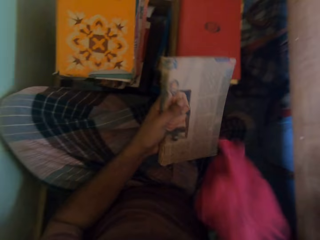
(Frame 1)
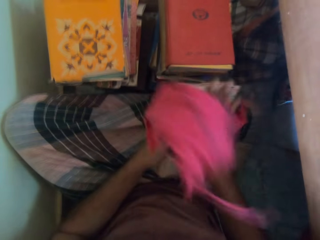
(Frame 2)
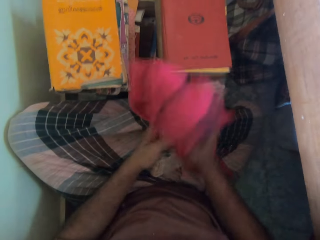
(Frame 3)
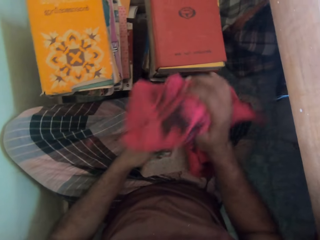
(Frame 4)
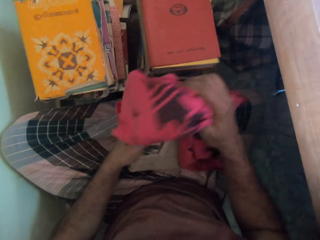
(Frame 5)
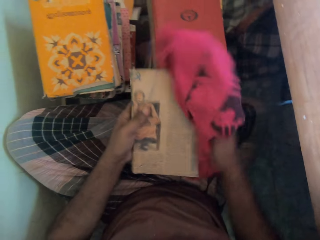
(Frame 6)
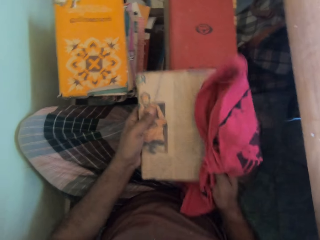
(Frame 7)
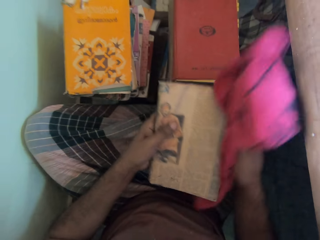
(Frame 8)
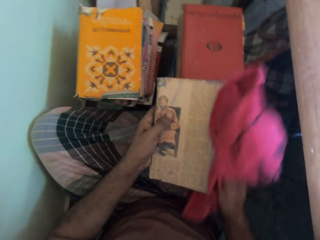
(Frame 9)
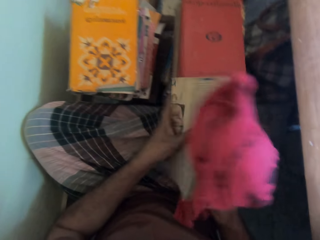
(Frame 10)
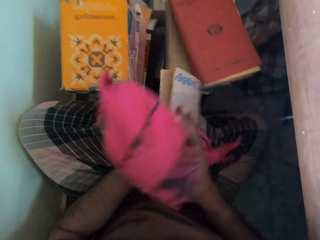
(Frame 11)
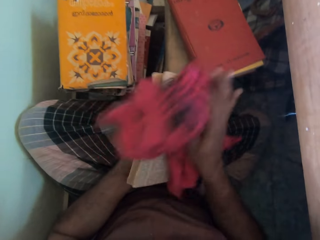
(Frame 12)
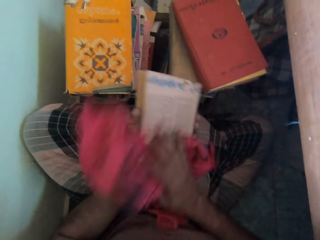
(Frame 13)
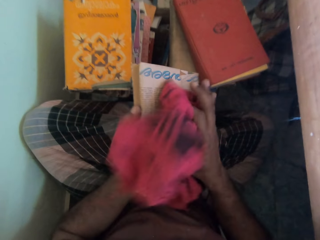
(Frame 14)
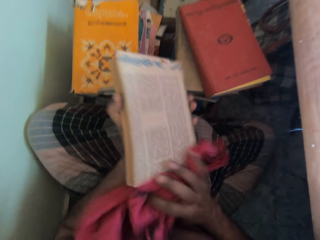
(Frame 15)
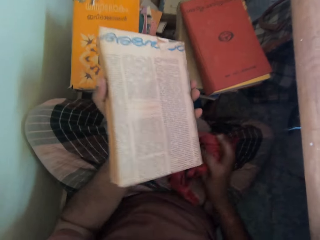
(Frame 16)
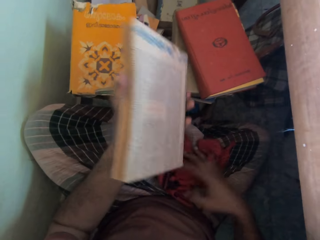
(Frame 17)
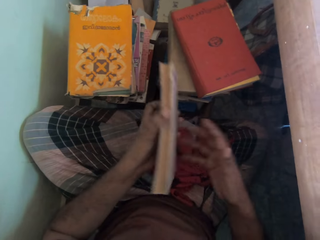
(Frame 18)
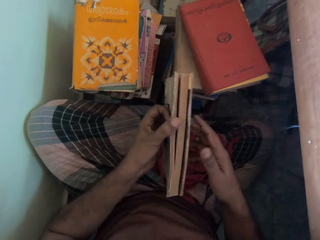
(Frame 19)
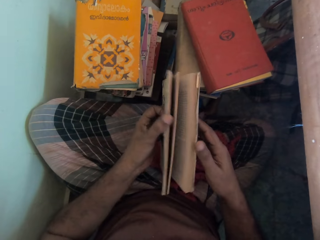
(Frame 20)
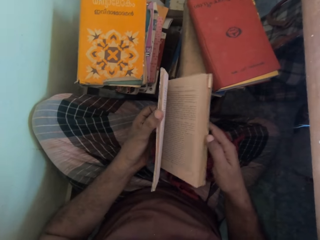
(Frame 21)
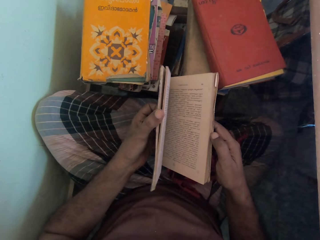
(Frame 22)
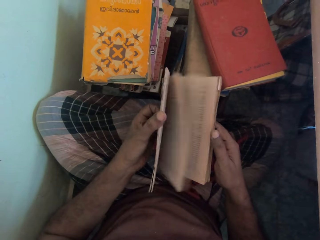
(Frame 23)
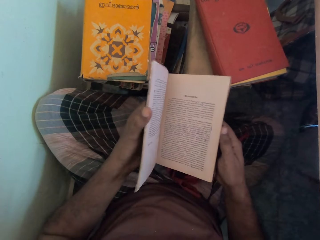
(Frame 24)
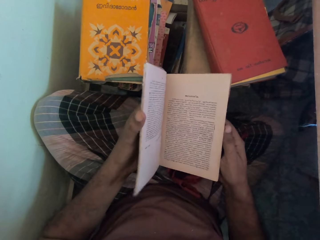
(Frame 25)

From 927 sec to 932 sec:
The camera wearer cleans the book with the rag in his right hand. He opens the pages of the book with his hands.

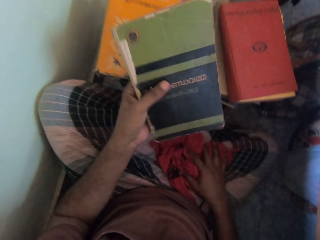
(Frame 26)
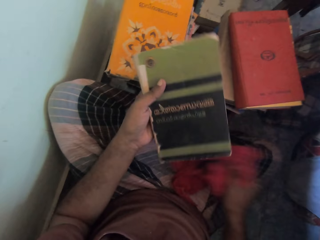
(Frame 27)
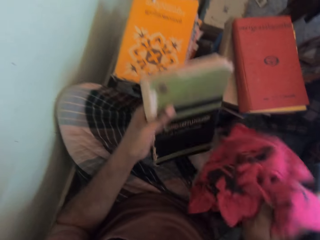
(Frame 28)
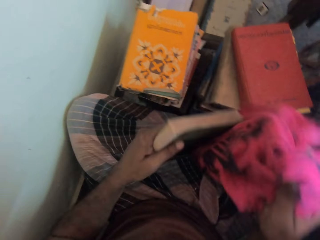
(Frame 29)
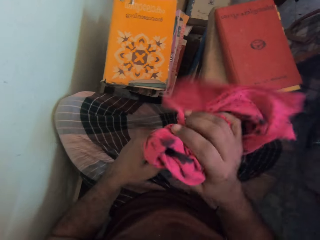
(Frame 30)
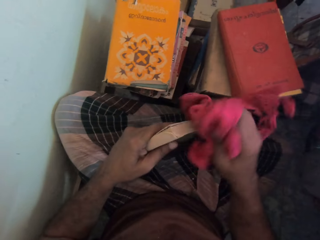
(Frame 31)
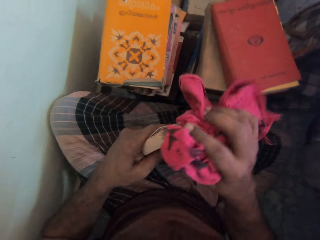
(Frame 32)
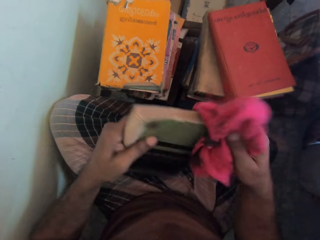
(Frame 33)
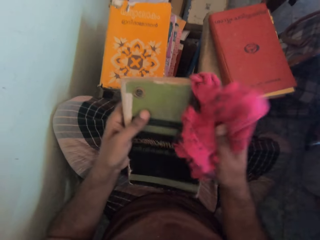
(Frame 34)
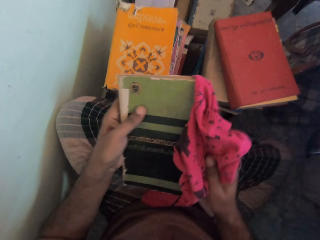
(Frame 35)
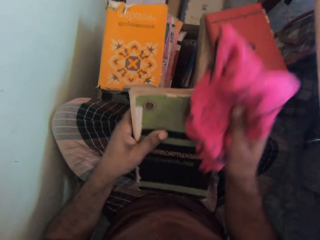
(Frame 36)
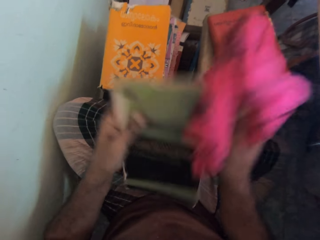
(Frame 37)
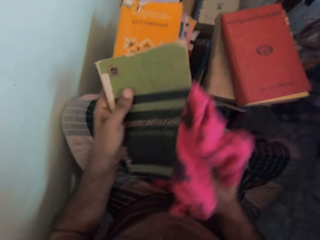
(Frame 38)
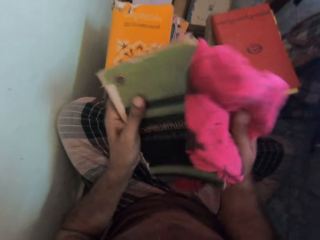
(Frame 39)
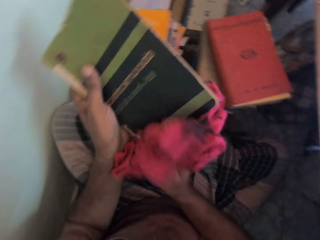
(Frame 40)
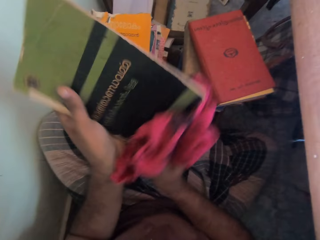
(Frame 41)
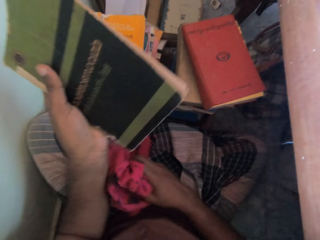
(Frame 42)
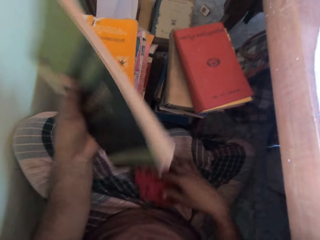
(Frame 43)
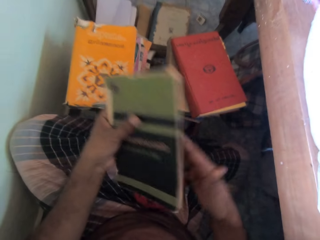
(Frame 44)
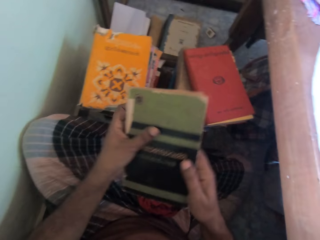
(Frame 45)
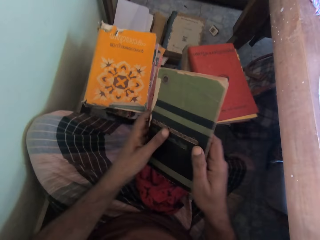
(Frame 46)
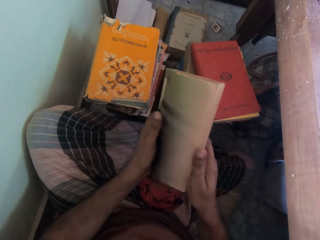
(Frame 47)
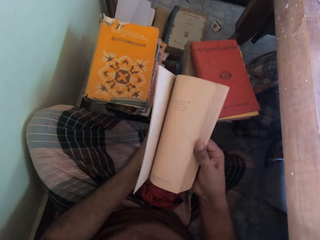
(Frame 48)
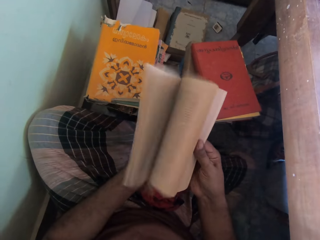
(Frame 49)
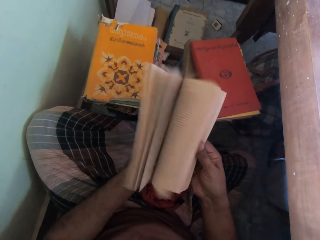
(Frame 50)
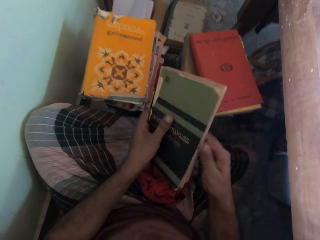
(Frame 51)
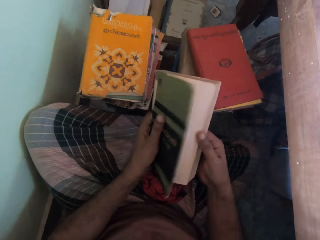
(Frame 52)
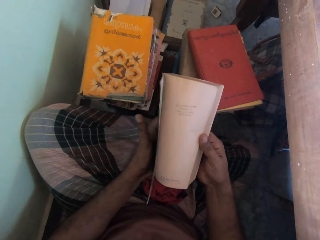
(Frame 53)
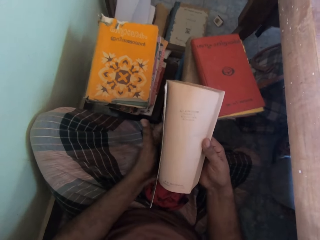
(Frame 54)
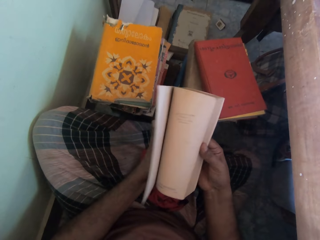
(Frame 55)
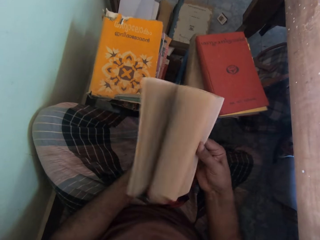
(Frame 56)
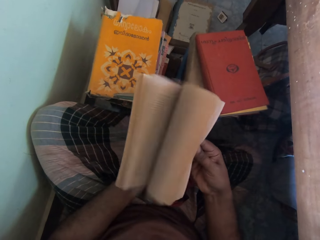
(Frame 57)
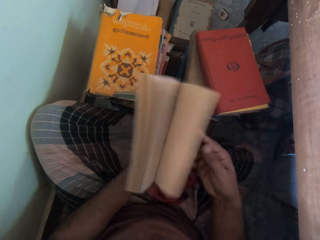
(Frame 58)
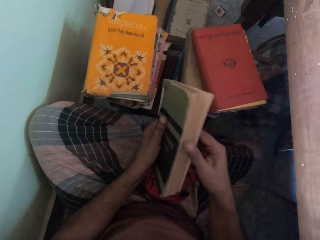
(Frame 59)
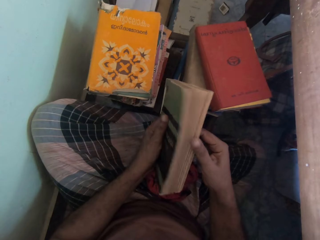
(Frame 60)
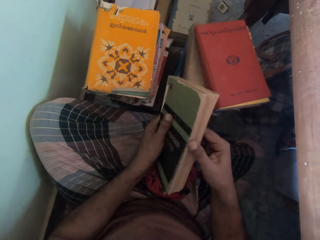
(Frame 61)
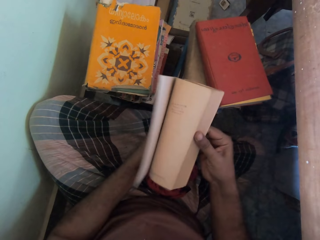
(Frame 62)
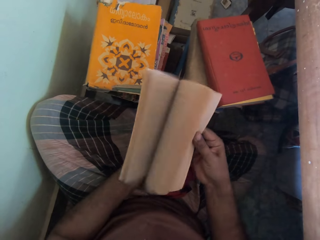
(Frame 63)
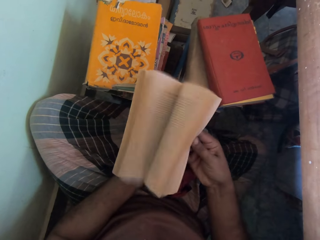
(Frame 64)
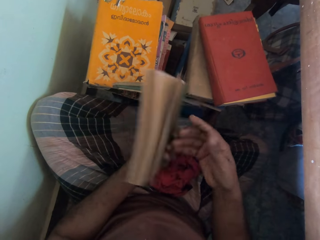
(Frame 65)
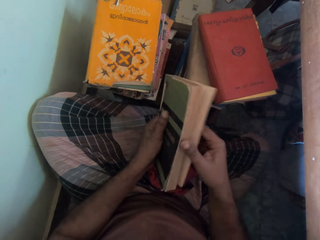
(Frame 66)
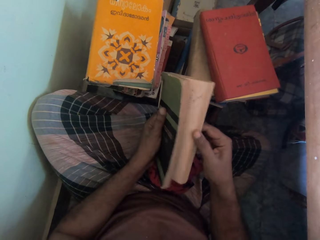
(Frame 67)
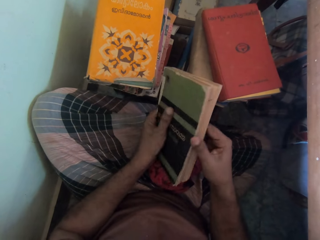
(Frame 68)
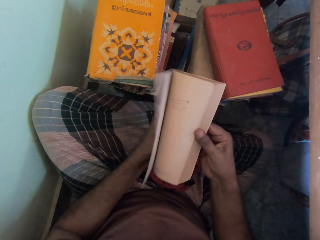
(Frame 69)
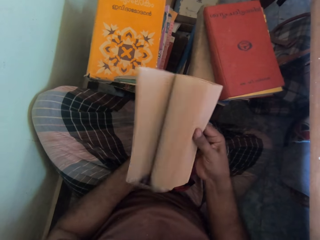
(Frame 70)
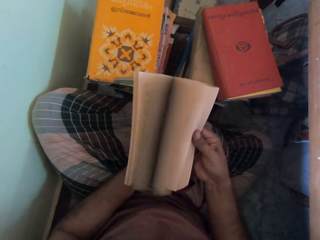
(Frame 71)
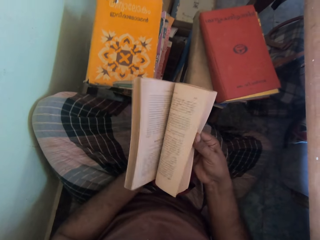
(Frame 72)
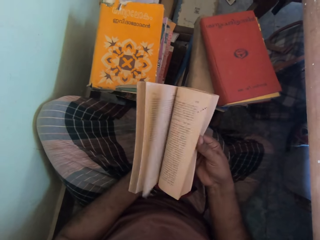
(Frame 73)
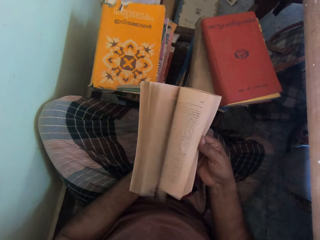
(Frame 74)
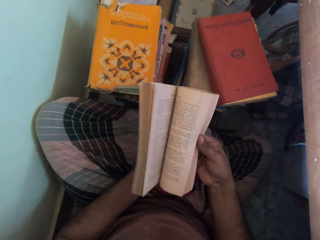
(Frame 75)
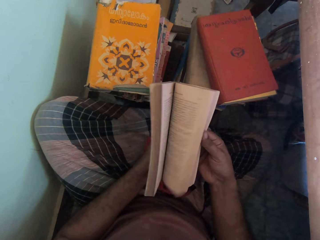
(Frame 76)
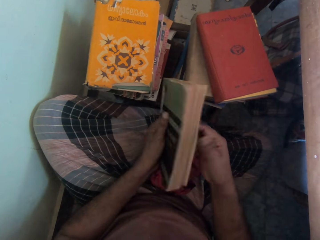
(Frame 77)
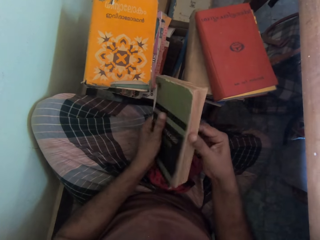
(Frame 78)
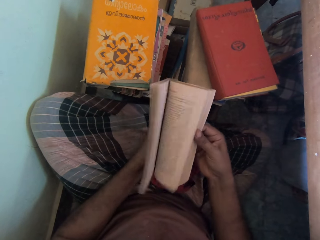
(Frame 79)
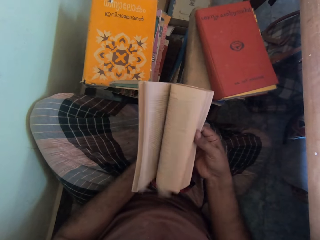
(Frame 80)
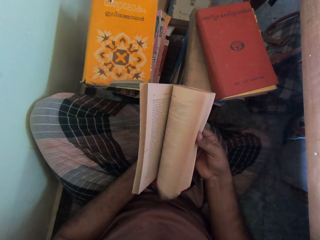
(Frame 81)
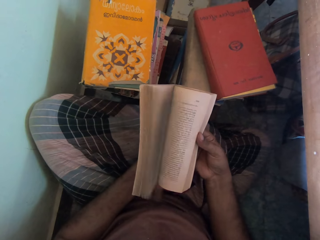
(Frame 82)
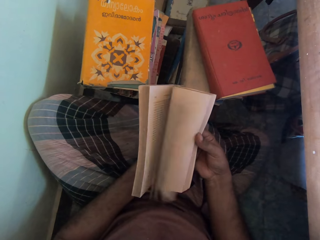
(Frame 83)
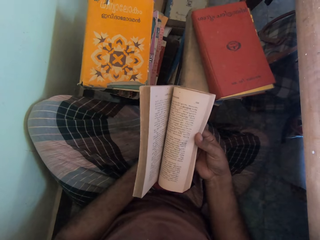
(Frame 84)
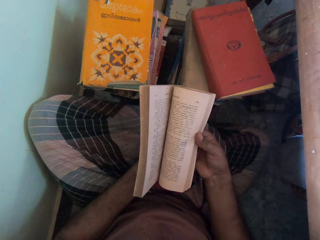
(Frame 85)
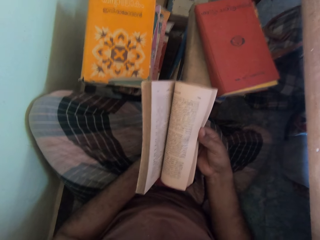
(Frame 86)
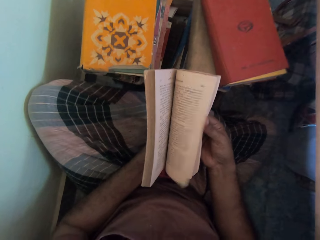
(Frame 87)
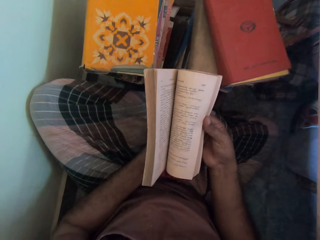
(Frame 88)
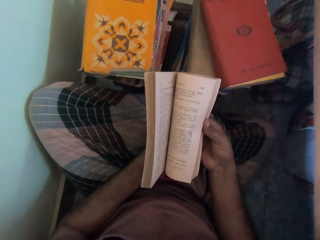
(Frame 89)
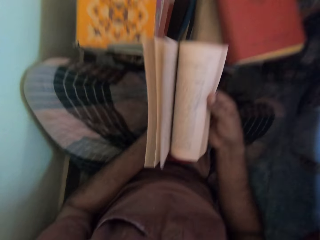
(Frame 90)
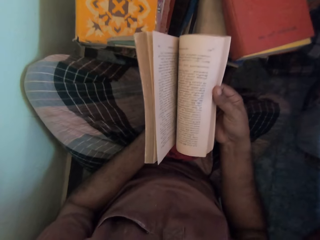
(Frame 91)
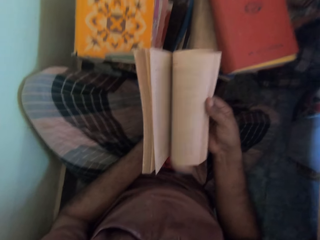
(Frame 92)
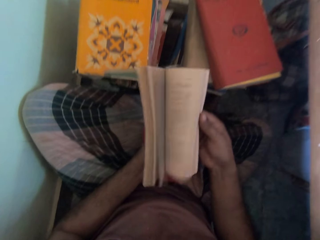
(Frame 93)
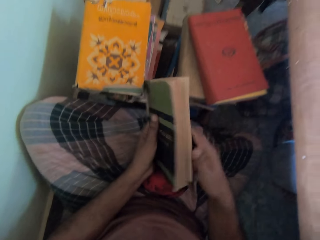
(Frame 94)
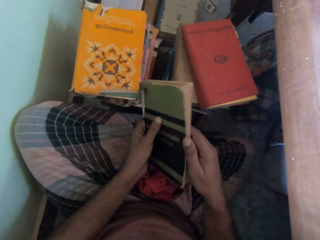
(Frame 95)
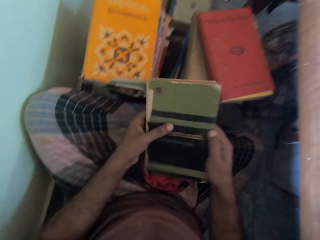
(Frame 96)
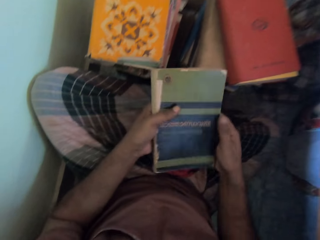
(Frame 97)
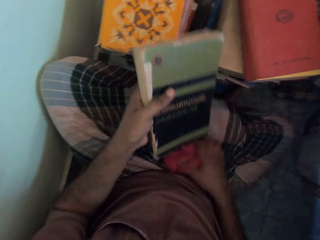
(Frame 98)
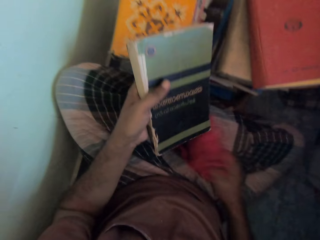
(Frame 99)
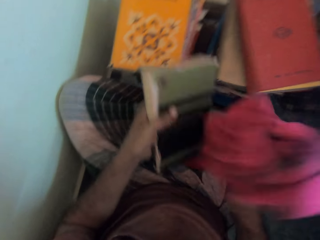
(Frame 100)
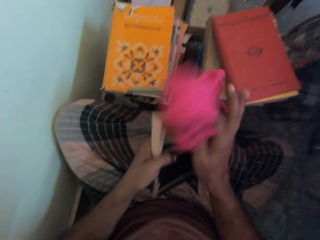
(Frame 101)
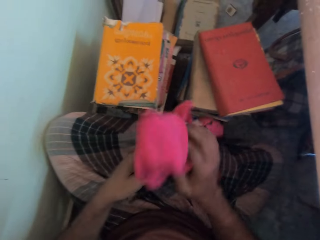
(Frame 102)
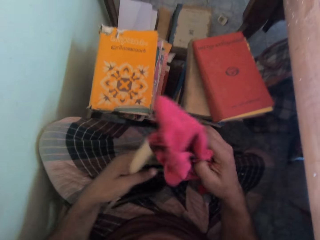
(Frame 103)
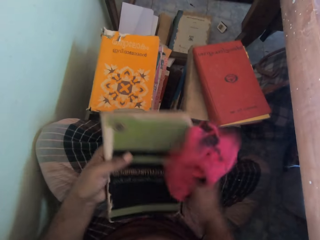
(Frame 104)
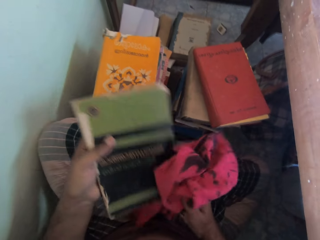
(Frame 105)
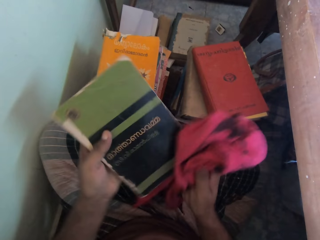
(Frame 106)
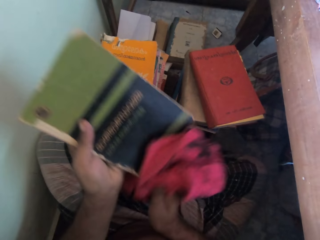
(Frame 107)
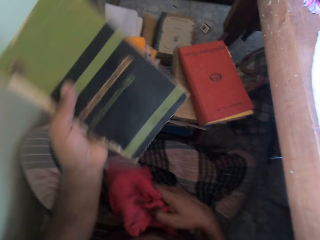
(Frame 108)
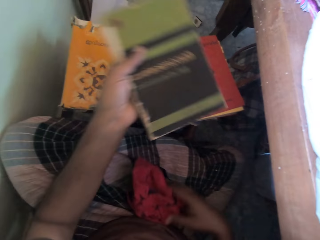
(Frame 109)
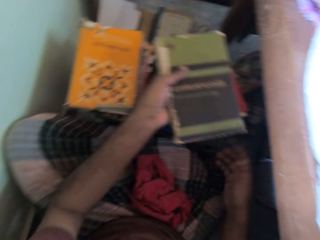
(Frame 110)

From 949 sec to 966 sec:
The camera wearer picks the rag or towel from his legs with his right hand. He cleans the book with the rag in his right hand. He opens the book. He drops the towel. He holds the book with both hands. He flips the pages of the book with his right hand. He flips the page of the book again. He closes the book. He flips the page of the book. He closes the book. He picks the rag from his legs with his right hand. He cleans the book with the rag in his right hand.
